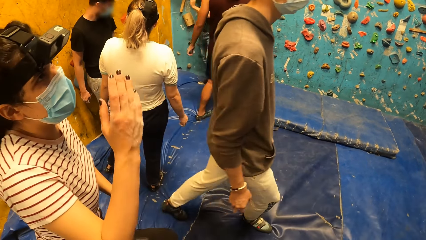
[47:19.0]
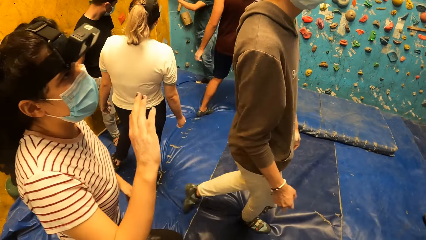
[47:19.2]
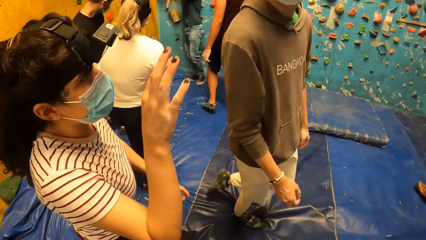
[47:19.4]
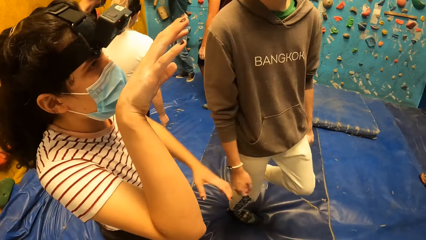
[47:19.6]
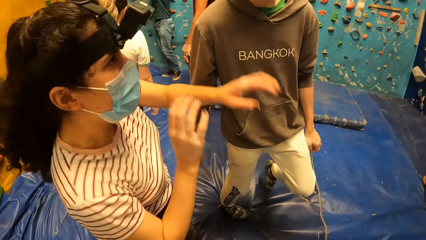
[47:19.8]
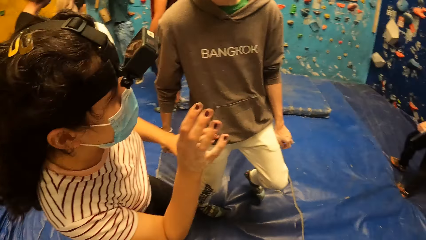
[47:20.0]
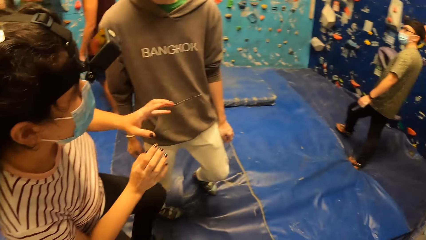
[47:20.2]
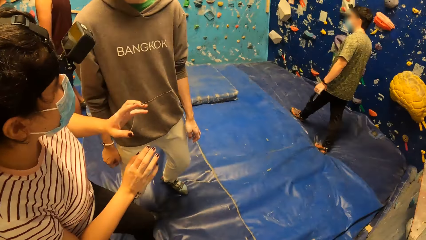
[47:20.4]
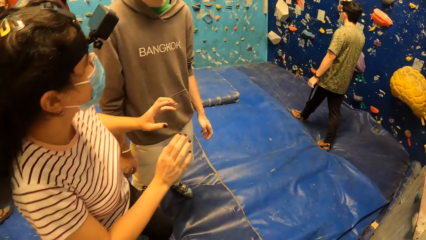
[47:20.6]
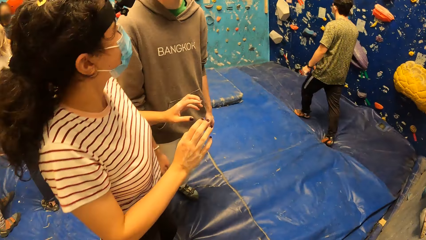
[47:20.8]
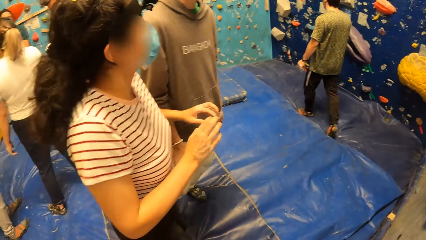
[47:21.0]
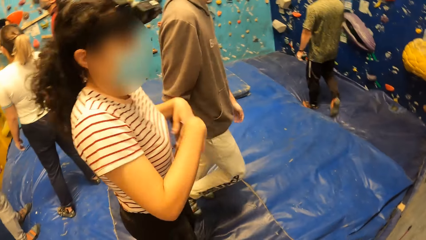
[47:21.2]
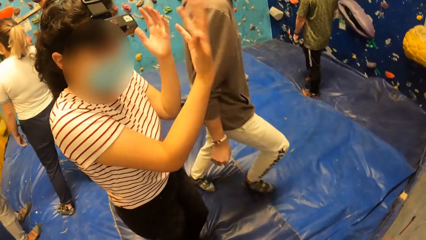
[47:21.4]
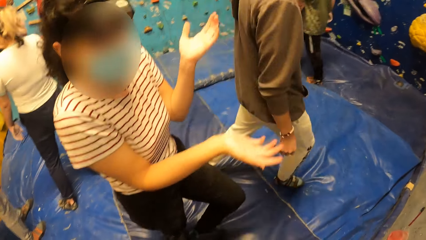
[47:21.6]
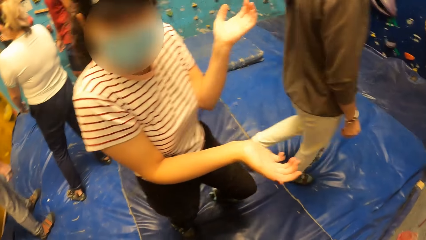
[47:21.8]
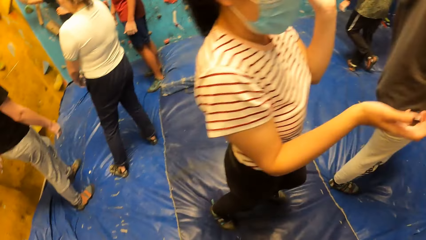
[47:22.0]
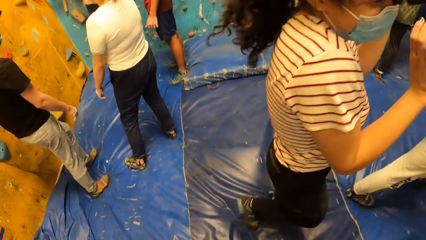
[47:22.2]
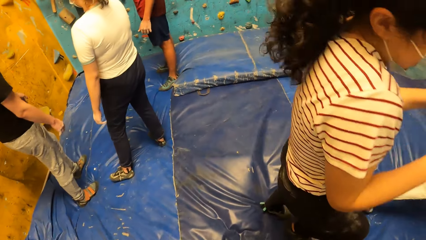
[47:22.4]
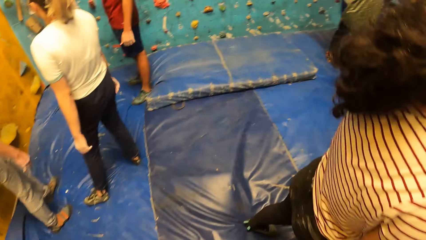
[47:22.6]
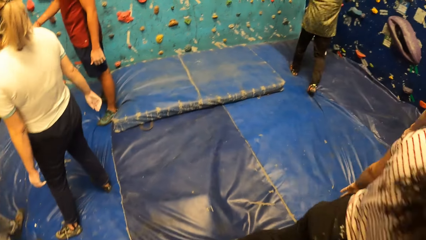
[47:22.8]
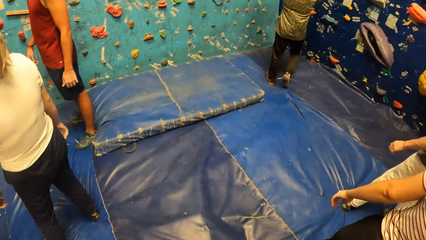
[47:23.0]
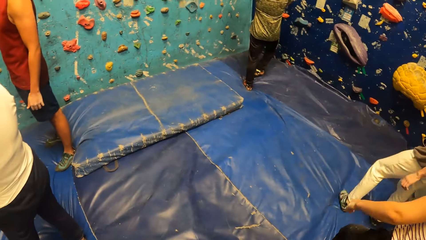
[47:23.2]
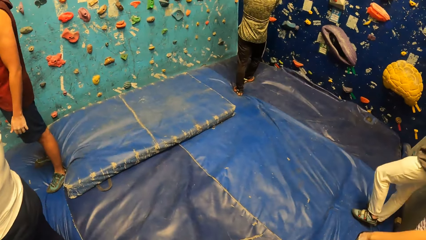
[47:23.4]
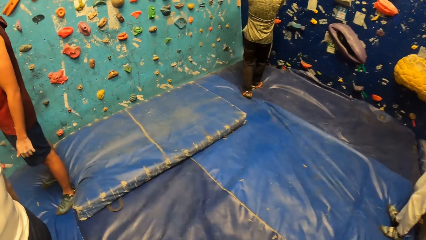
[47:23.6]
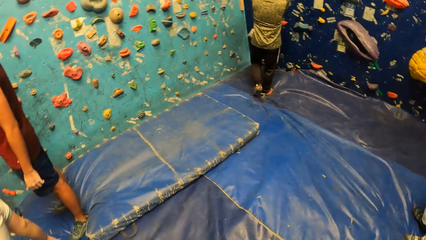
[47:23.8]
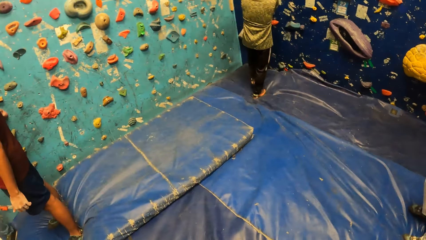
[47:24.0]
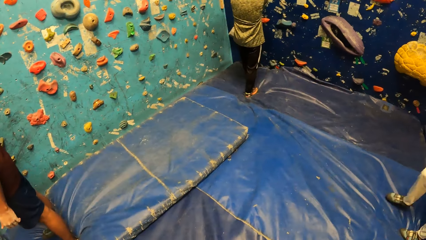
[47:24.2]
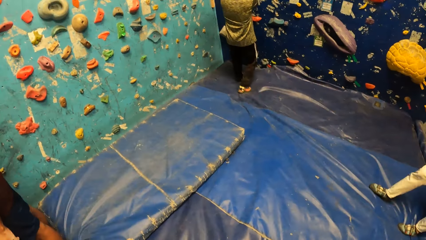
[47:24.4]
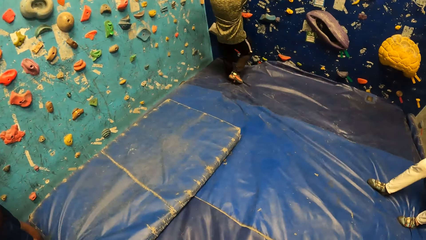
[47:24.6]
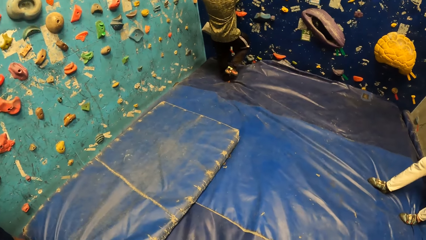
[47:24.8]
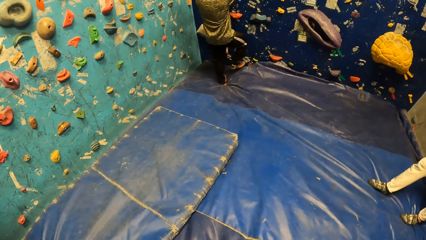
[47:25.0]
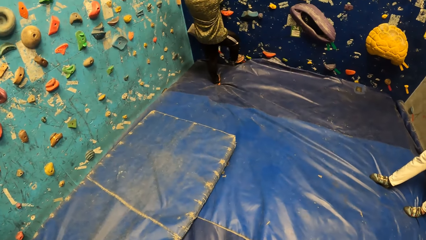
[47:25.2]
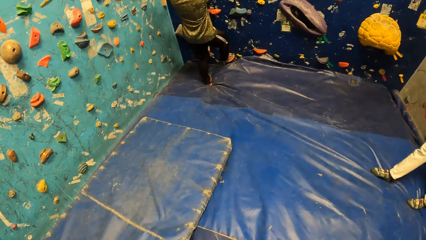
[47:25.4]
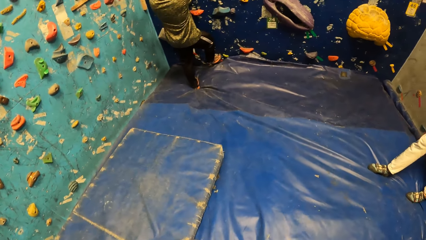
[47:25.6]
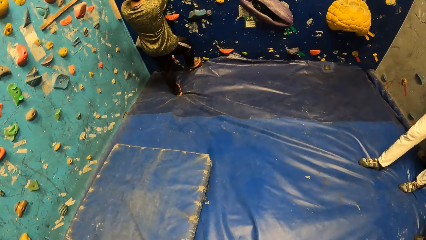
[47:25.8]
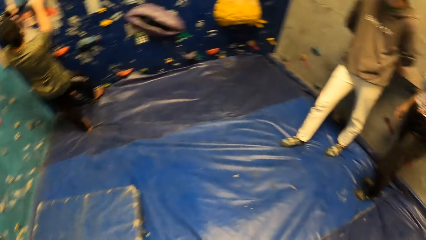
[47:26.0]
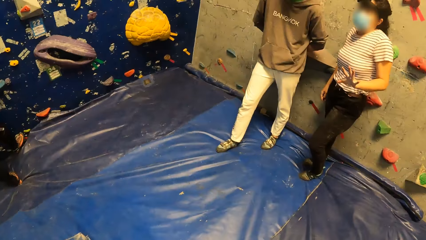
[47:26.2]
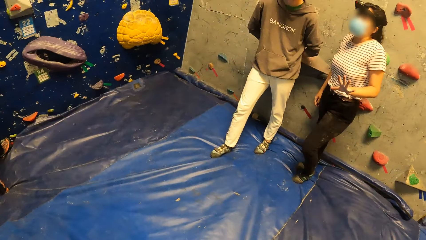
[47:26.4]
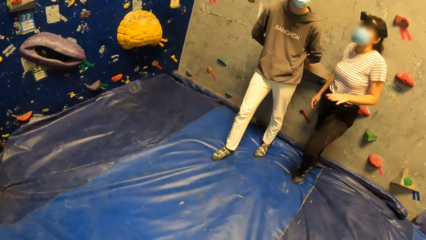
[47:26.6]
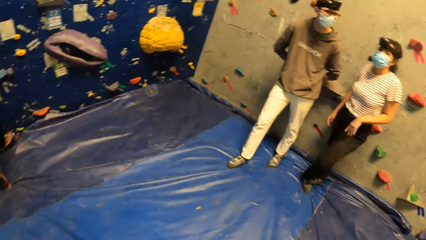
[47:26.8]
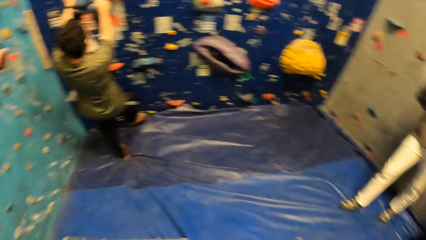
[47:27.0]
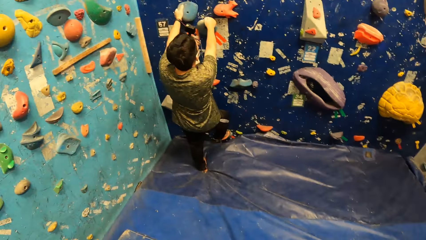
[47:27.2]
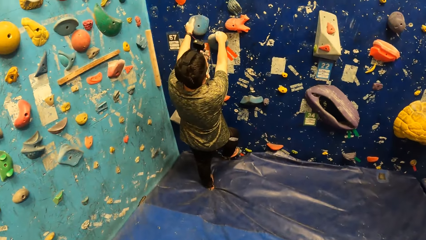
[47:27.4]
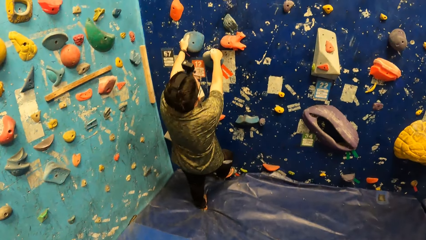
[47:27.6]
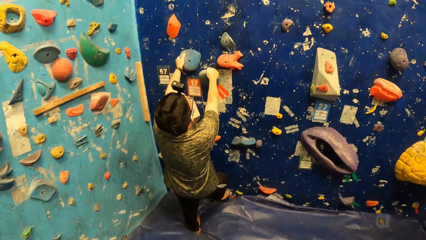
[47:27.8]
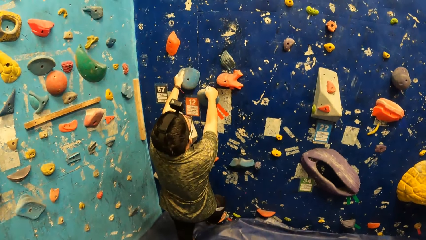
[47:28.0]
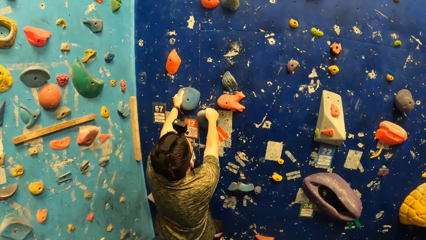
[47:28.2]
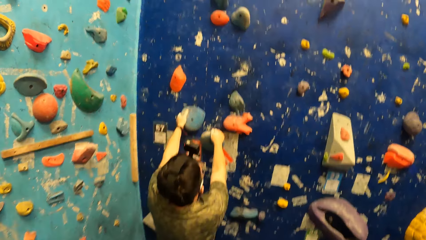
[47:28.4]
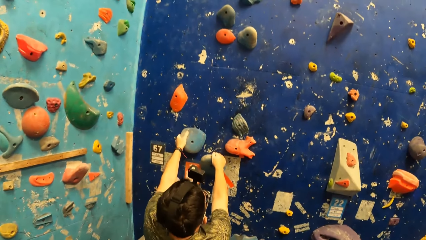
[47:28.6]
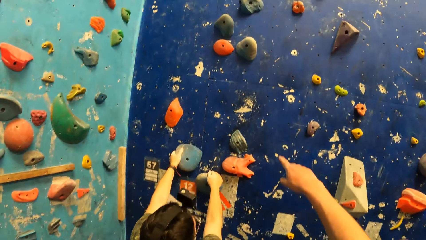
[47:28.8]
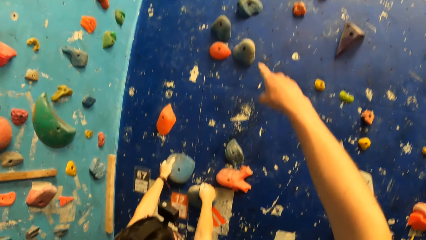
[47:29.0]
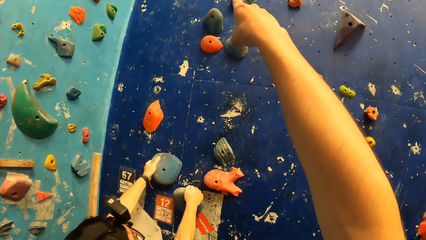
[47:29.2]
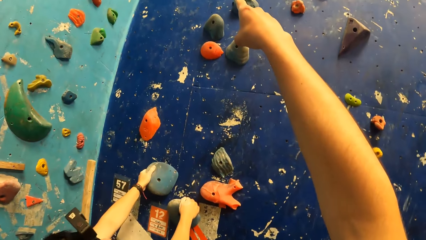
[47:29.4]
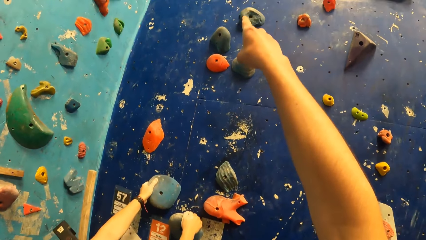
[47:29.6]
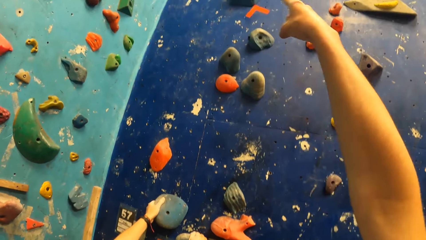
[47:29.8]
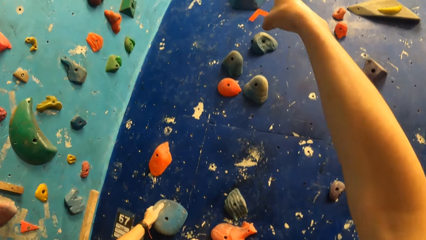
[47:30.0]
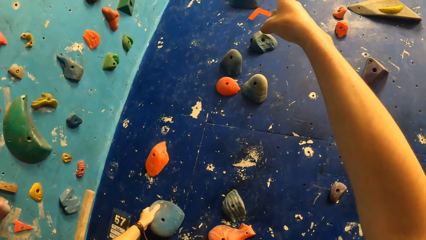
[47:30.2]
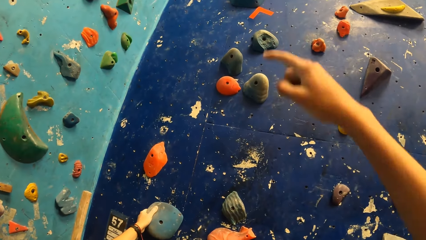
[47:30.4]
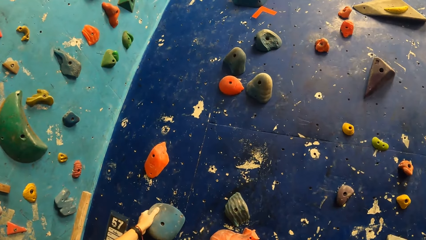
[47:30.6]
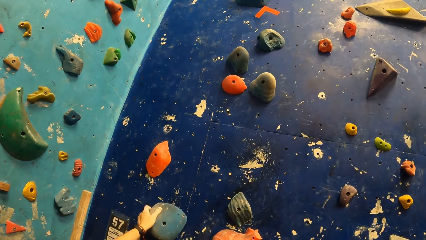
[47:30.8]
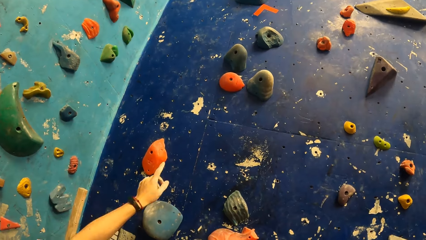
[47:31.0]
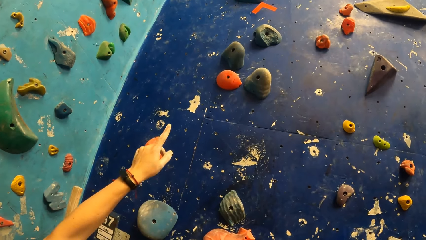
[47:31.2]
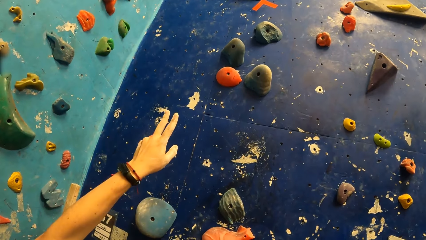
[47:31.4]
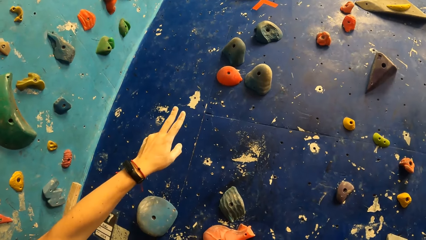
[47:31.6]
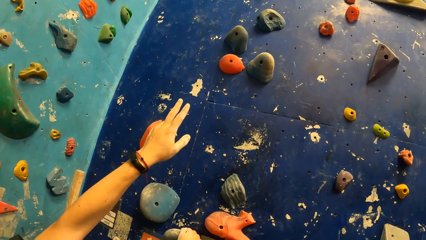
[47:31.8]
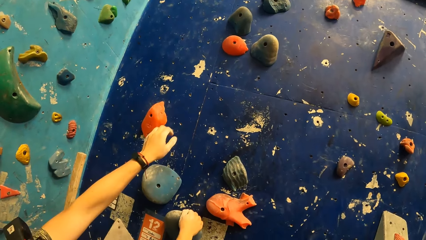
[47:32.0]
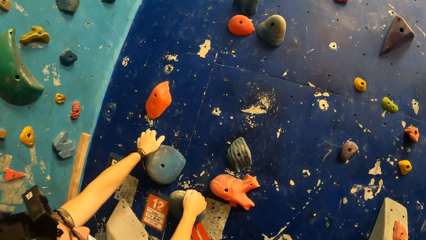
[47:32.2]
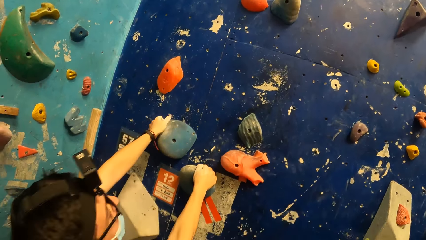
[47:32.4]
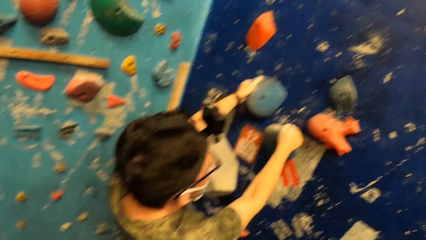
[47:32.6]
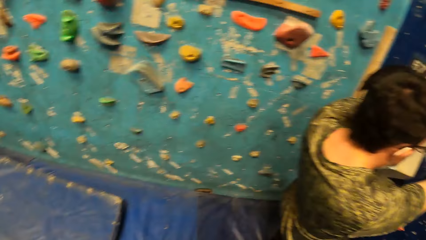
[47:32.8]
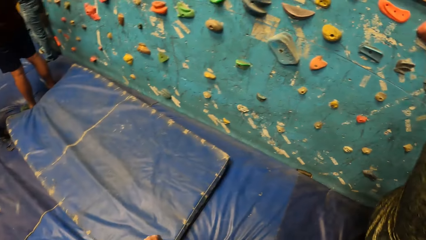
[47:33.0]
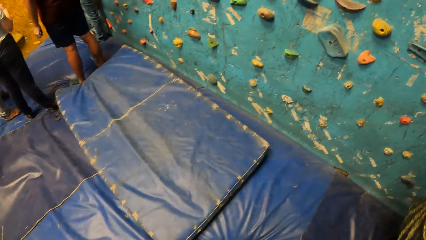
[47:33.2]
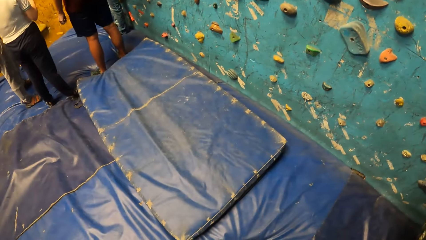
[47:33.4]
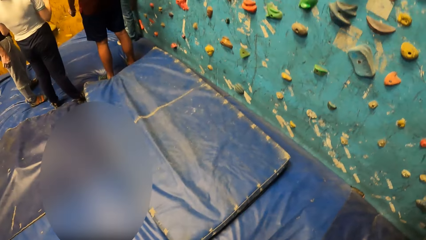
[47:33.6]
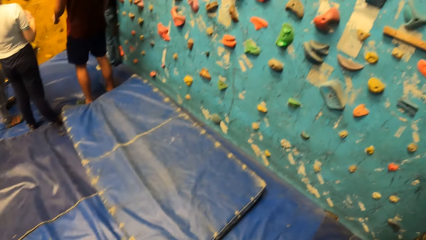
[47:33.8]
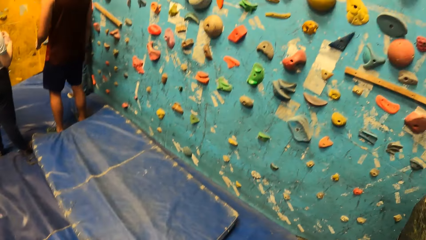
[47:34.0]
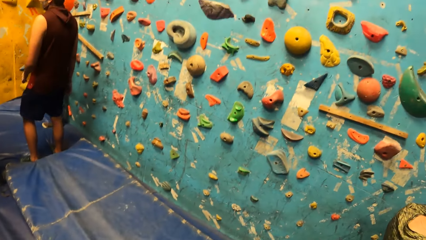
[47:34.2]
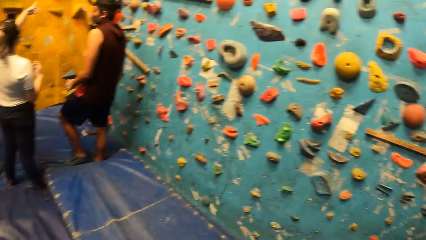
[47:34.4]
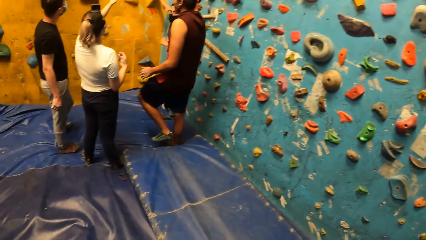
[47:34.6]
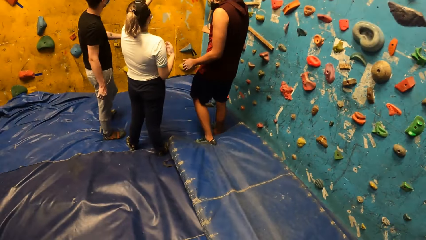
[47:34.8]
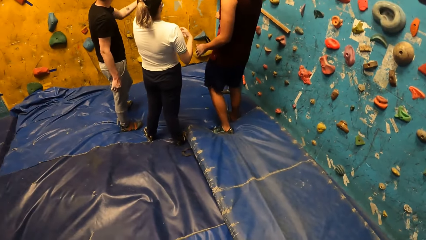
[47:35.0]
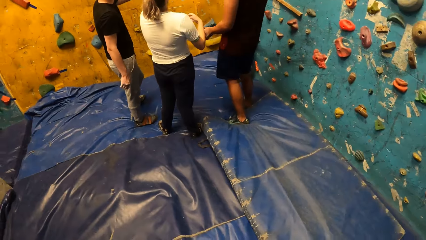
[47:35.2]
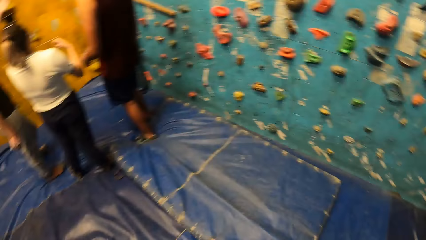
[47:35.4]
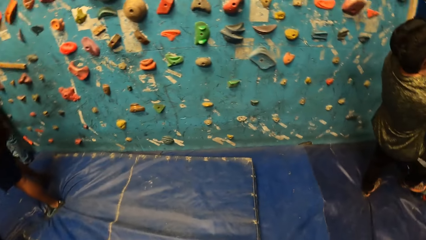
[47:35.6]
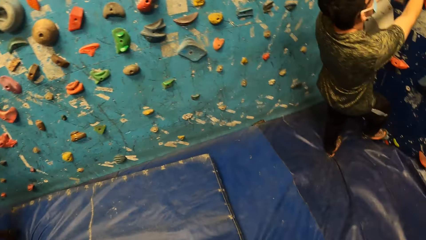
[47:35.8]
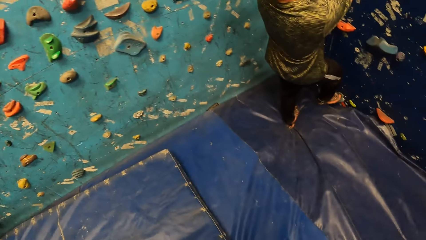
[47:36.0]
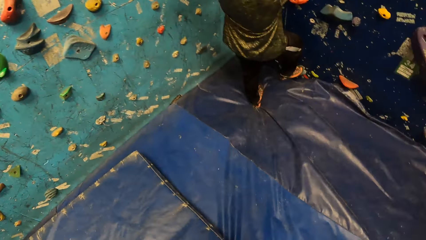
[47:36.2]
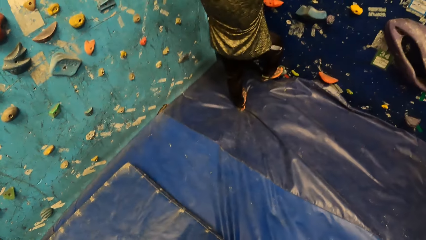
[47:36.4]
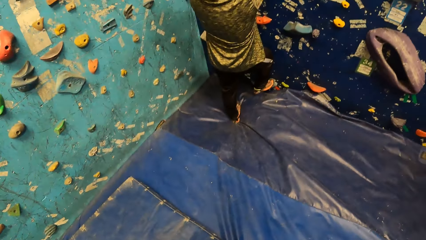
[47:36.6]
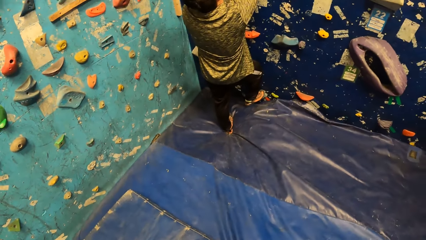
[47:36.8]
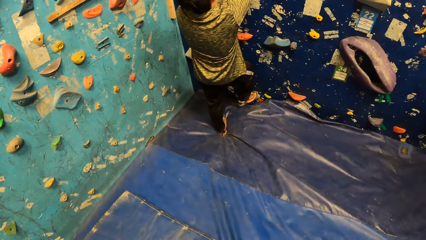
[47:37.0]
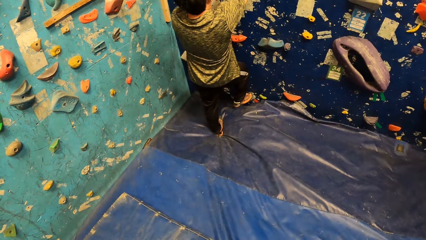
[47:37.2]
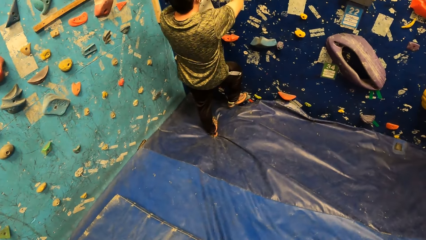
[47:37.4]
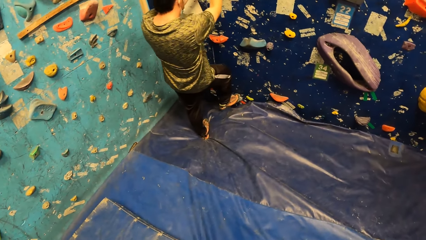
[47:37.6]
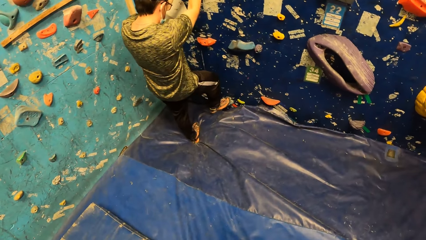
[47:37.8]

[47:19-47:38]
A woman interacts with a man. A person talks to the camera wearer. The camera wearer walks around. Another man climbs the rock wall. The second man holds the climbing hold on the bouldering wall with both hands. The person lifts the hand up. Someone interacts with another person. The camera wearer interacts with the second man. They point up on the wall. The second man points up on the wall. The second man holds the climbing hold on the bouldering wall with his left hand. The camera wearer looks behind. They look at the second man.
